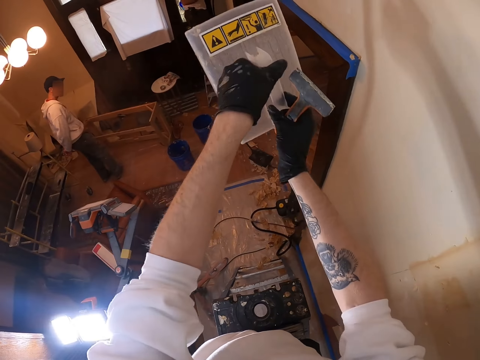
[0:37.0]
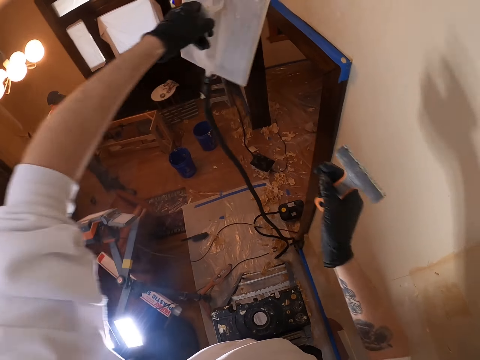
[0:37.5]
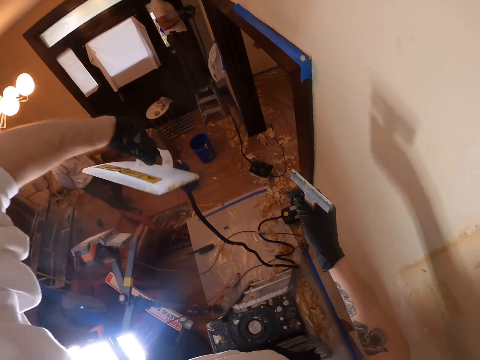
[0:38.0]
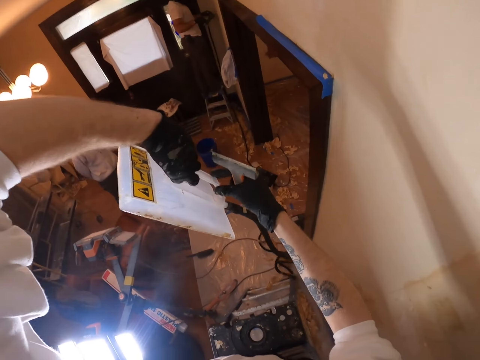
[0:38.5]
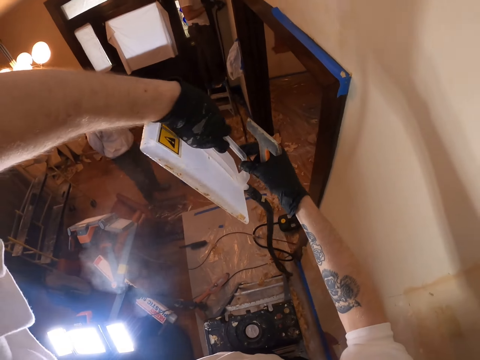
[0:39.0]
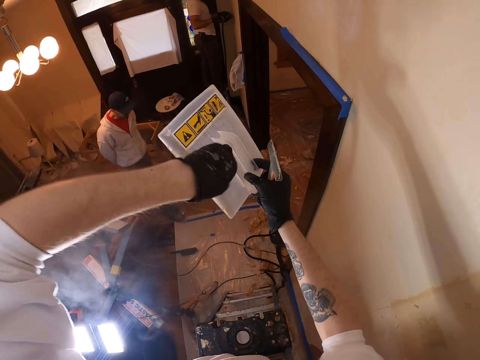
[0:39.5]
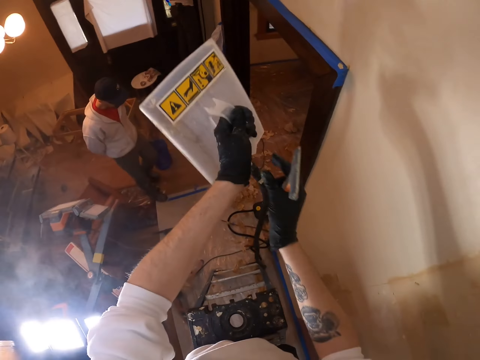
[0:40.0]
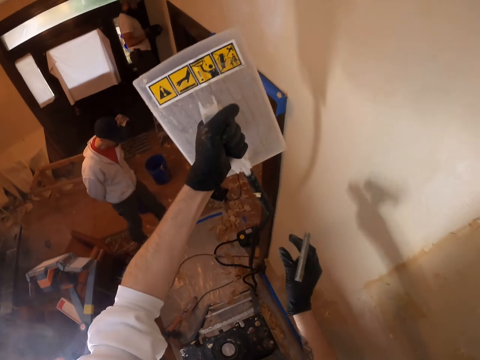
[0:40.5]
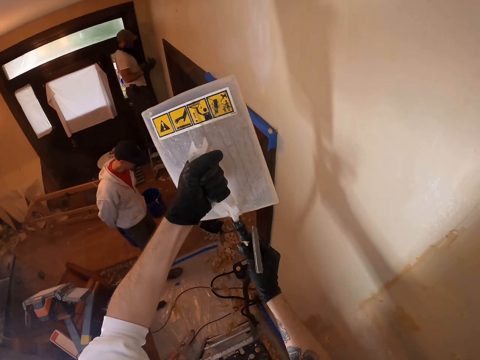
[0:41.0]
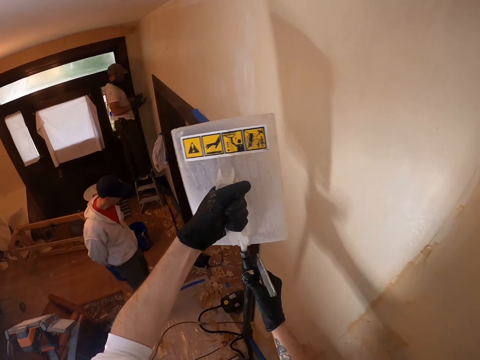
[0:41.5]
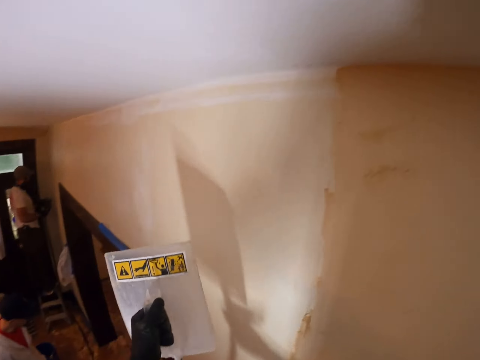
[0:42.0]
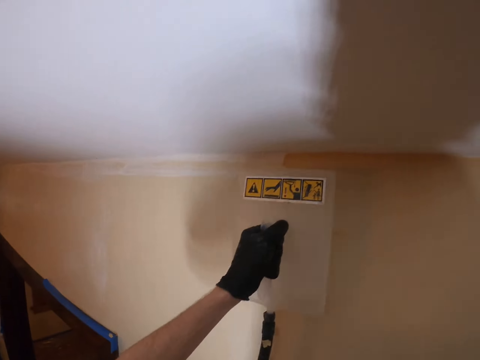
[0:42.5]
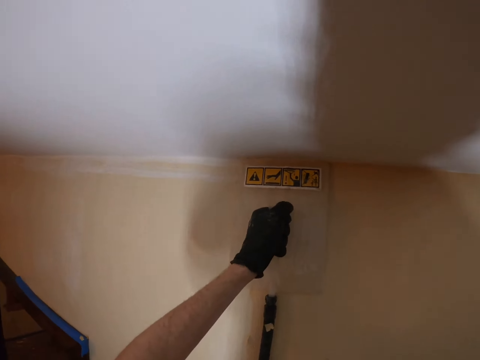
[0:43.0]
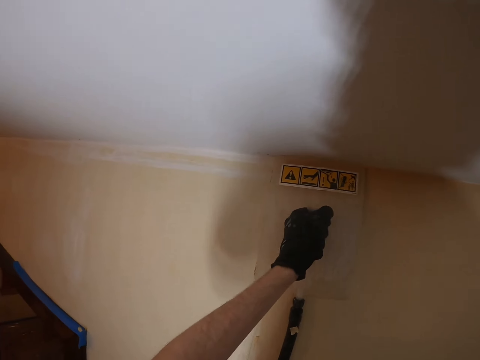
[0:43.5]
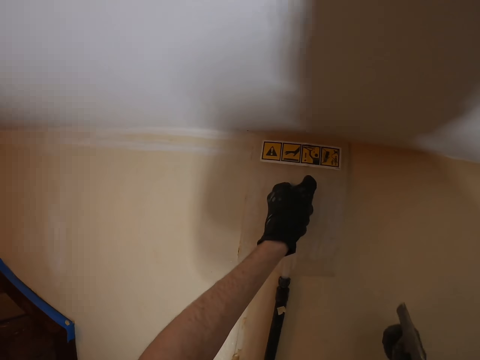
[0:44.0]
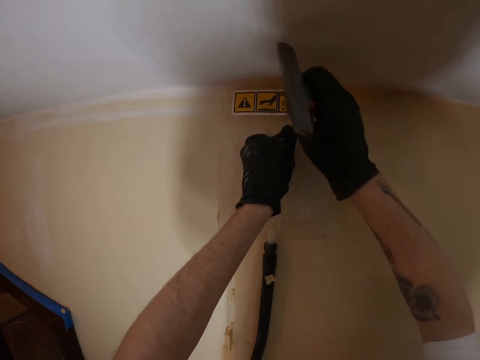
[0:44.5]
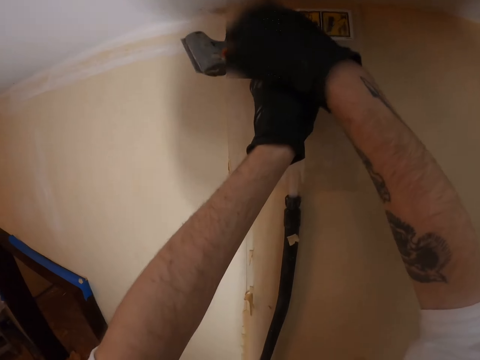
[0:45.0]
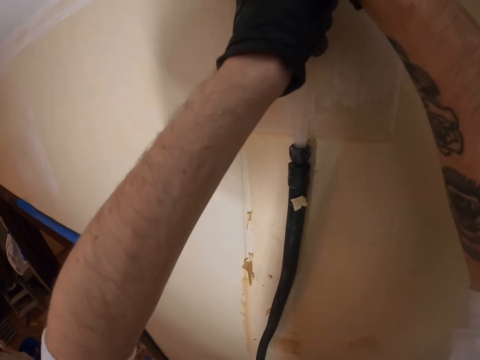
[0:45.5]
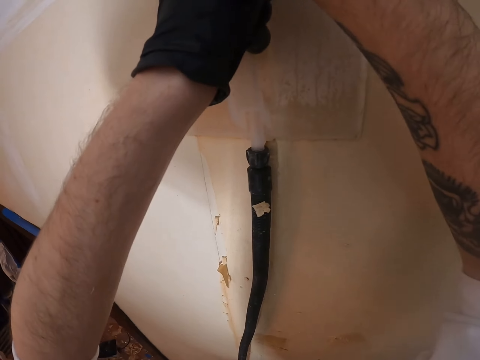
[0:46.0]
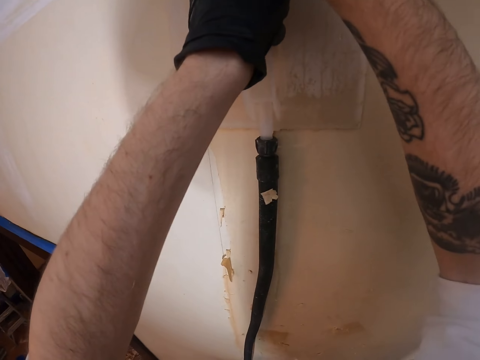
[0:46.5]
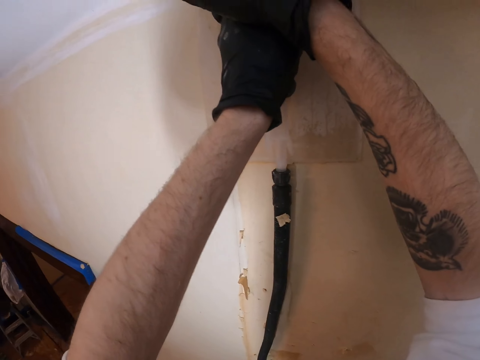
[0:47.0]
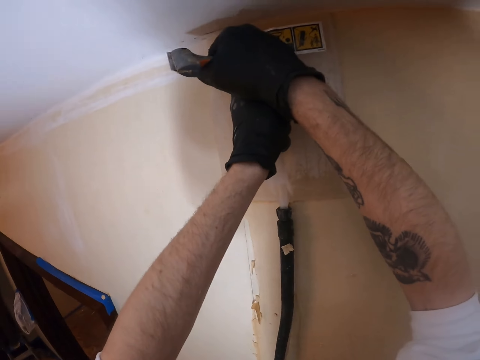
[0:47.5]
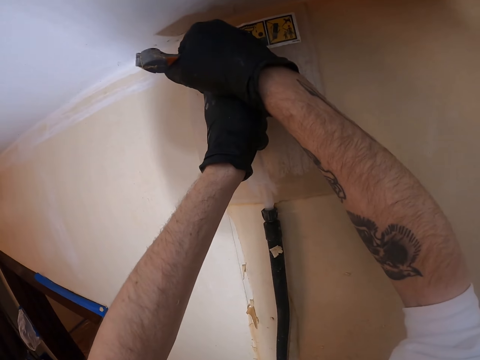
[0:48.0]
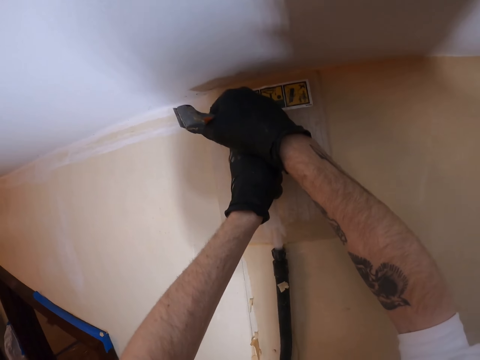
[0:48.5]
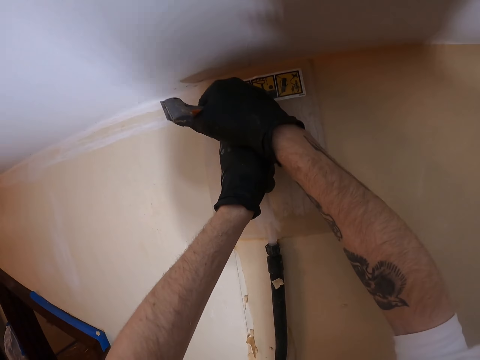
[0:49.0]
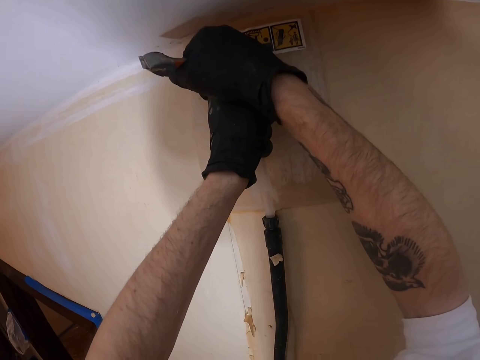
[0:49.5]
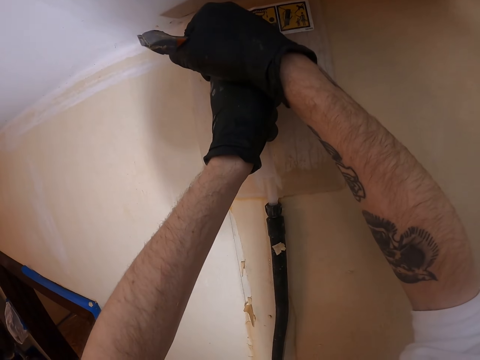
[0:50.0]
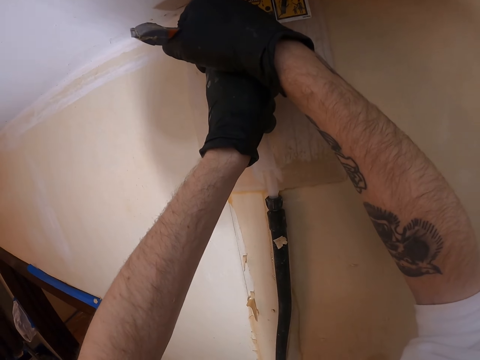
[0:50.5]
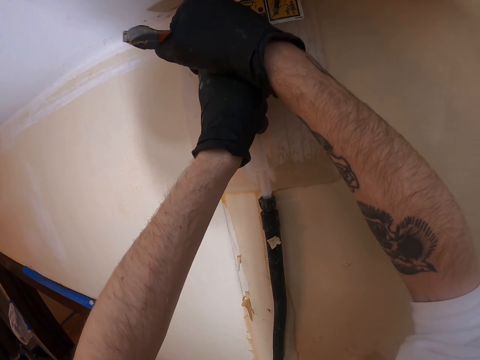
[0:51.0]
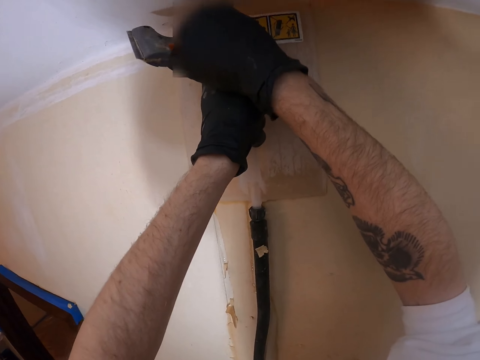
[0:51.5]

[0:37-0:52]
The camera wearer rotates the plaster smoother. They place the plaster smoother on the wall.

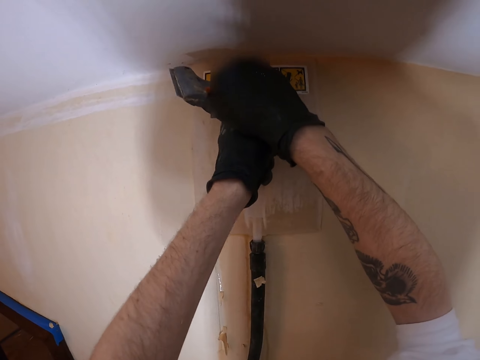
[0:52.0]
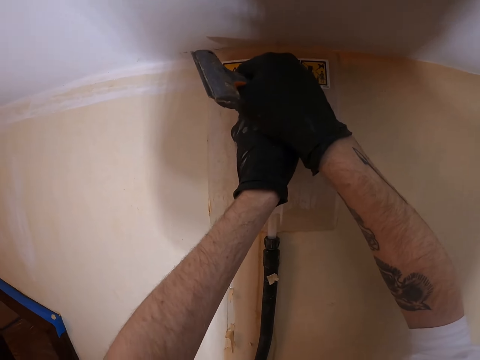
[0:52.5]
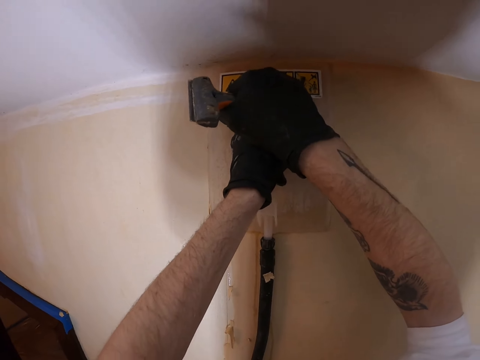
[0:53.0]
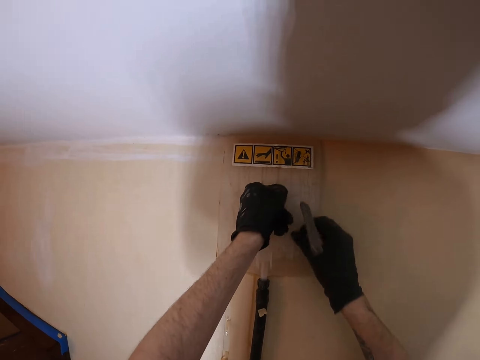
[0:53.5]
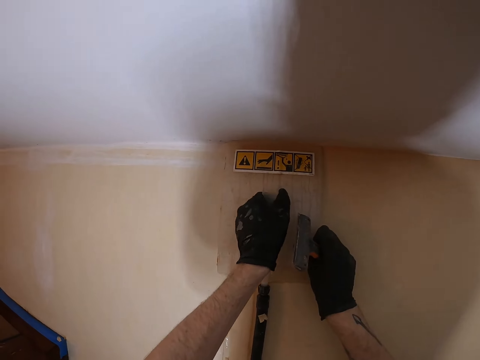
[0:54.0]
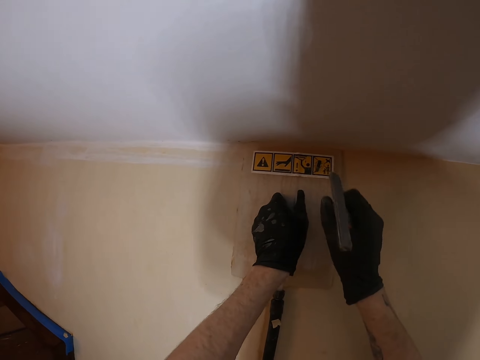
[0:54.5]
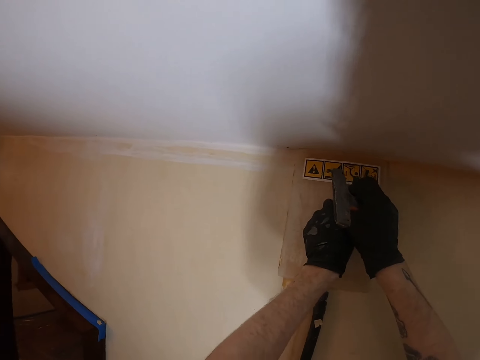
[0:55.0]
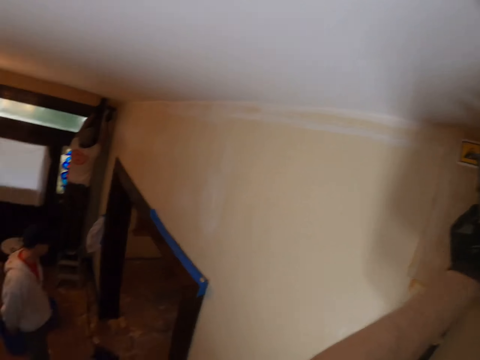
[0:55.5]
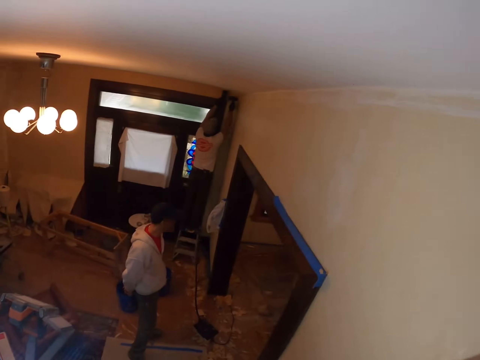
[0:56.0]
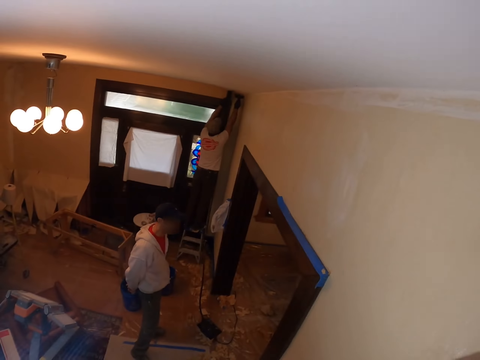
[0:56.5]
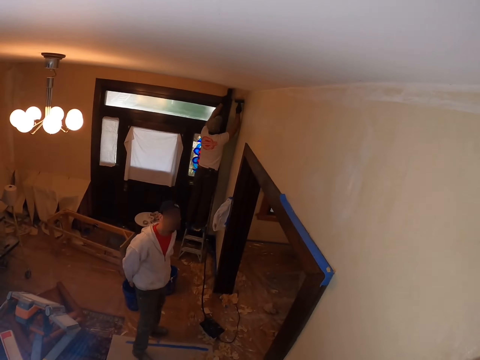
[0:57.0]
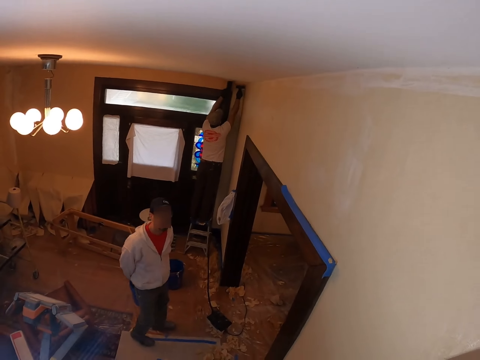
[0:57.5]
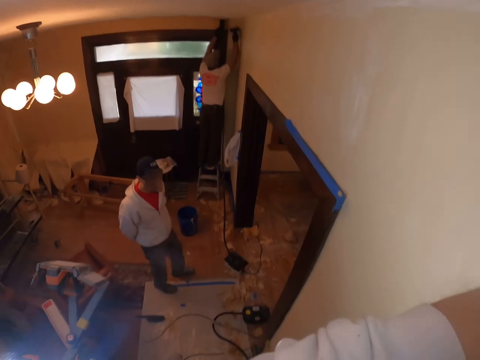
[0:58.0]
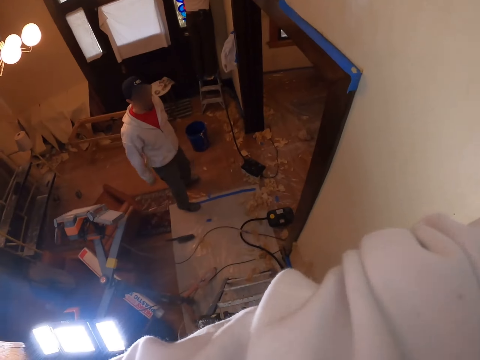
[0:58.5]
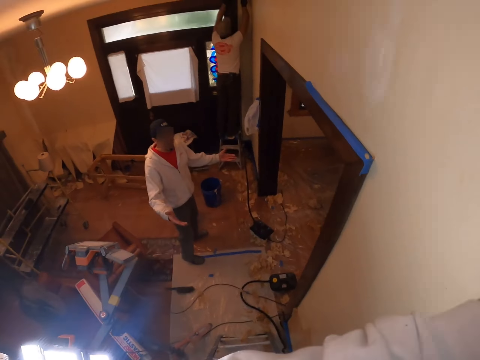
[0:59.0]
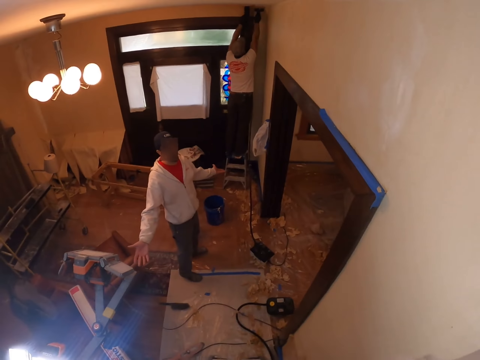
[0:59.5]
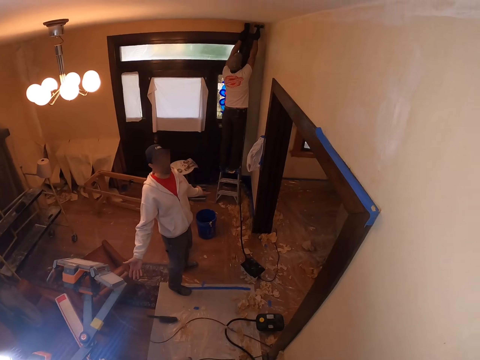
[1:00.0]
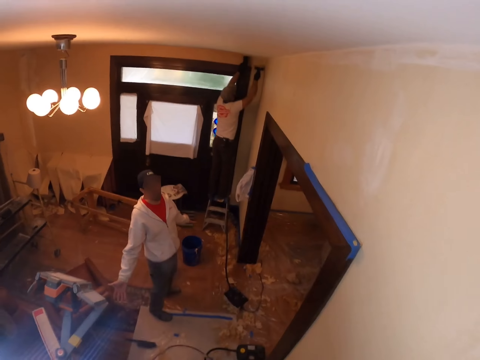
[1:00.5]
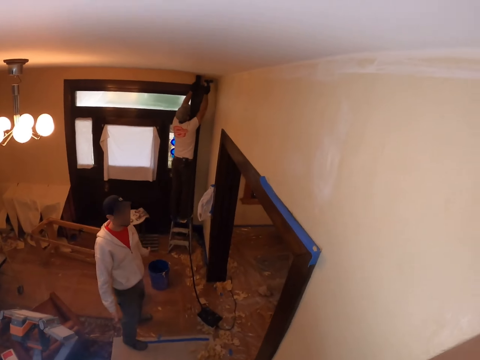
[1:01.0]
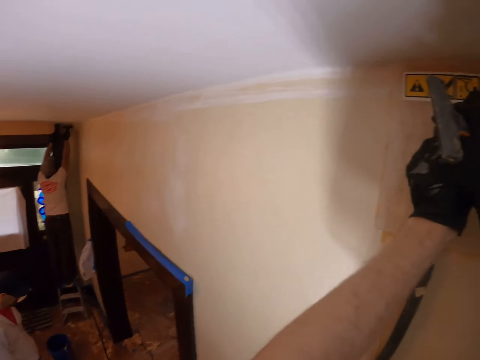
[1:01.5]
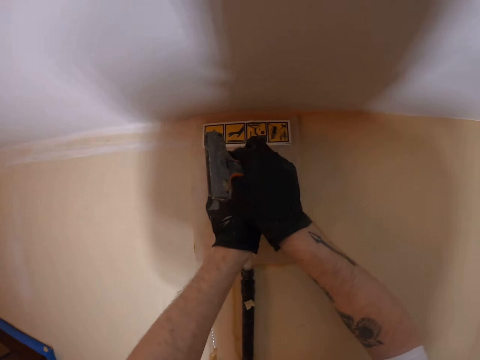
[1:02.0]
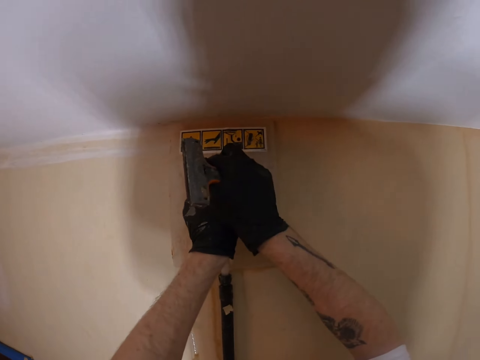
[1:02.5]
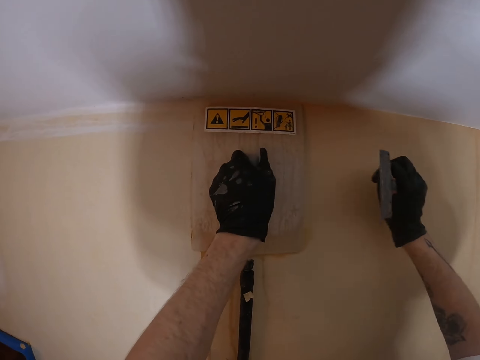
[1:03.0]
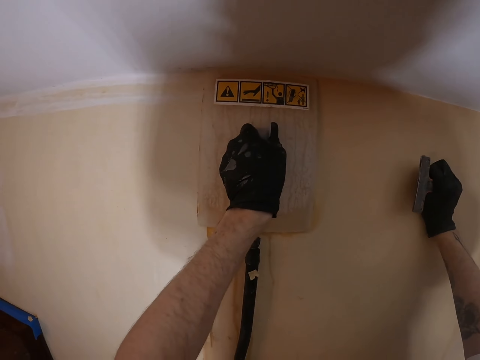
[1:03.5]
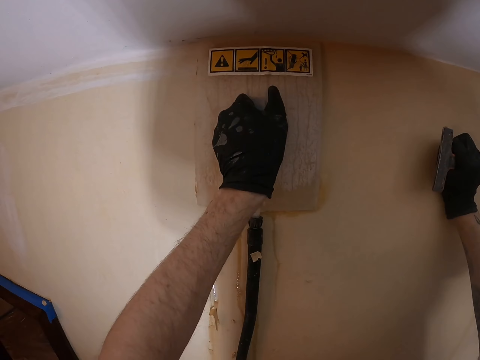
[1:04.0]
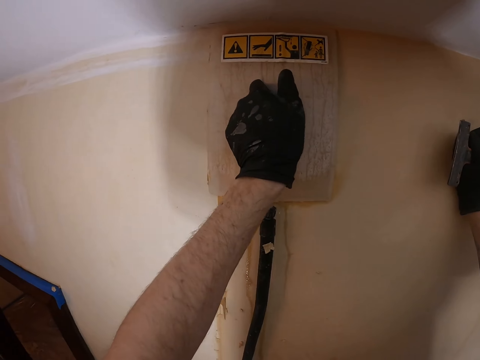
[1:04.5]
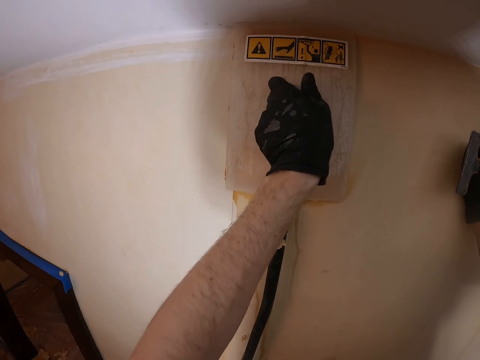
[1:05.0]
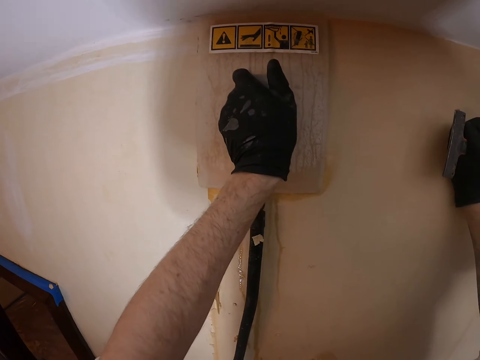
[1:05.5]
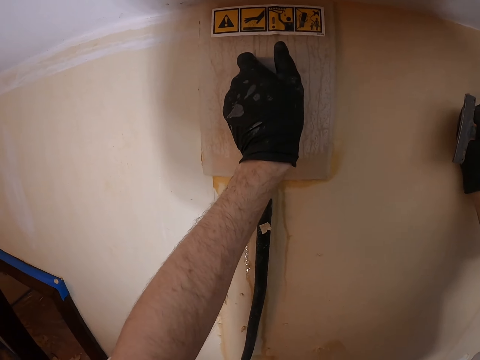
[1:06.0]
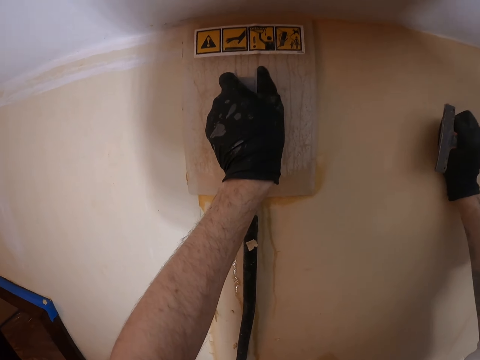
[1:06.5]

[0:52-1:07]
The camera wearer looks around. They talk to a man. The man opens his hands wide. The camera wearer puts something on the wall. They press the plaster smoother on the wall.
